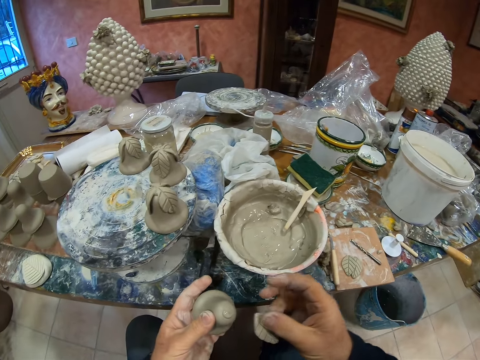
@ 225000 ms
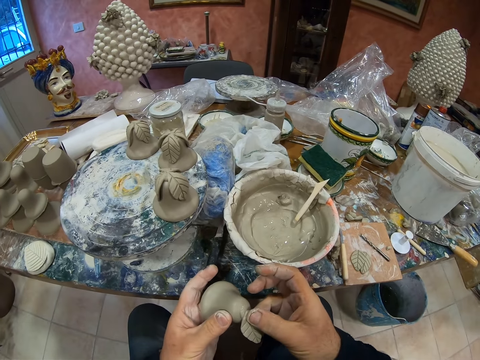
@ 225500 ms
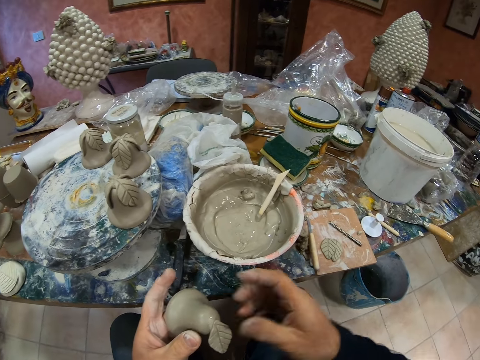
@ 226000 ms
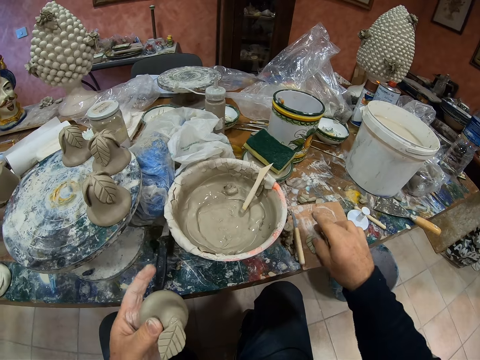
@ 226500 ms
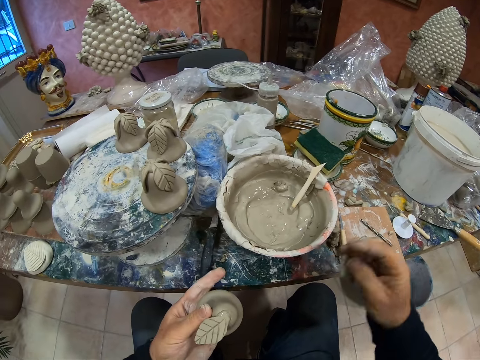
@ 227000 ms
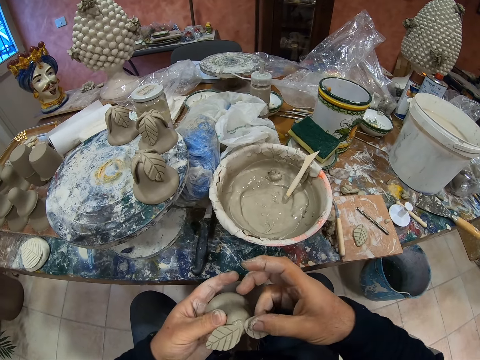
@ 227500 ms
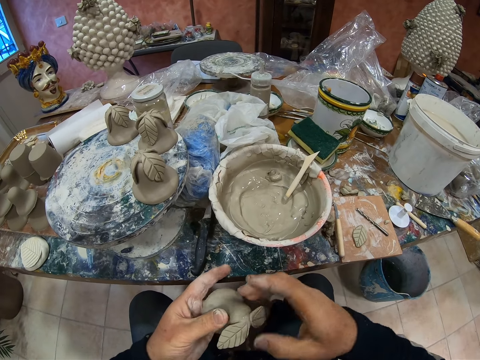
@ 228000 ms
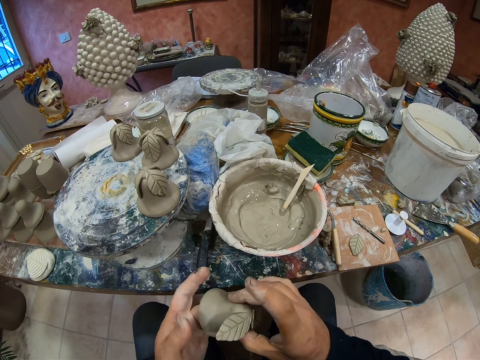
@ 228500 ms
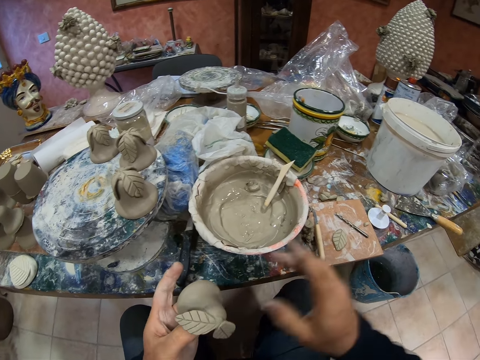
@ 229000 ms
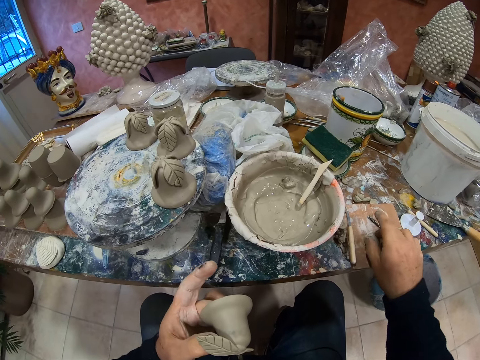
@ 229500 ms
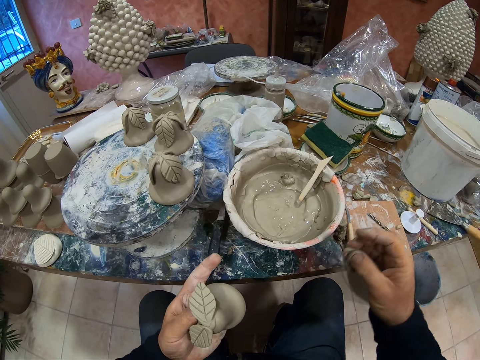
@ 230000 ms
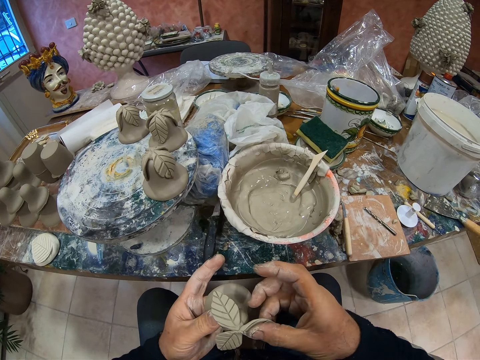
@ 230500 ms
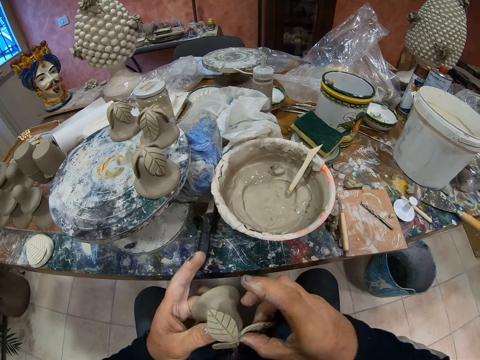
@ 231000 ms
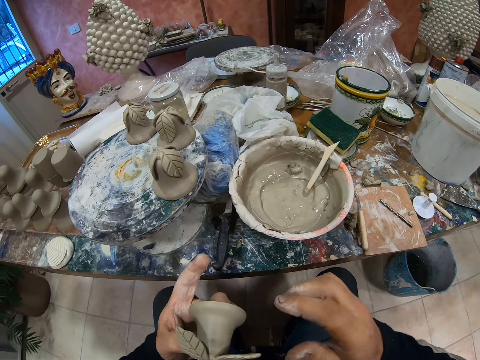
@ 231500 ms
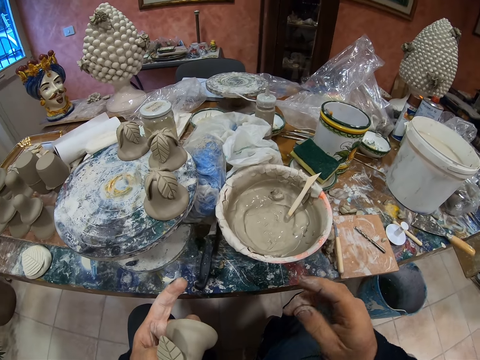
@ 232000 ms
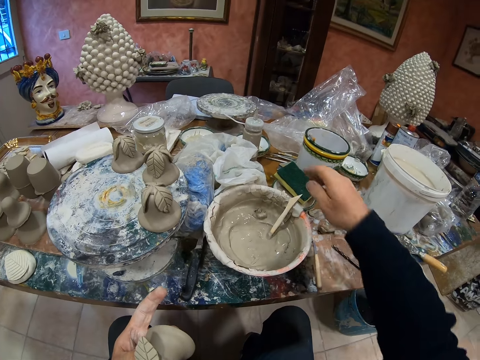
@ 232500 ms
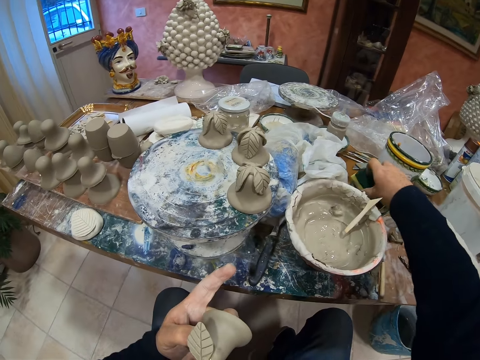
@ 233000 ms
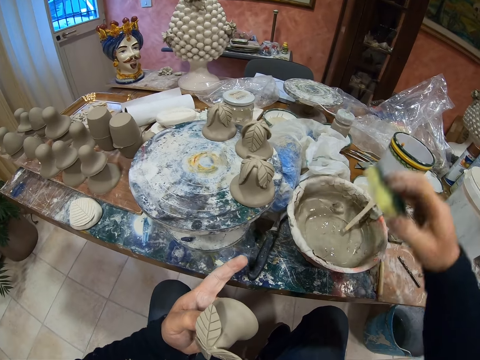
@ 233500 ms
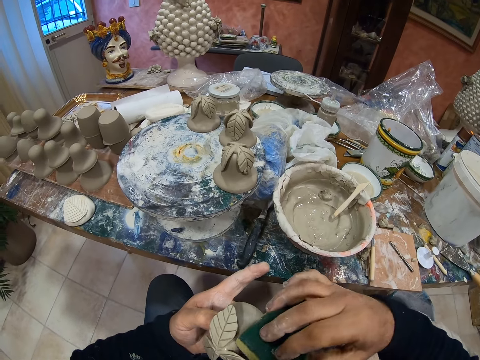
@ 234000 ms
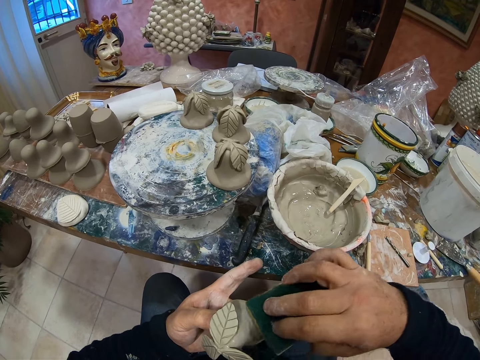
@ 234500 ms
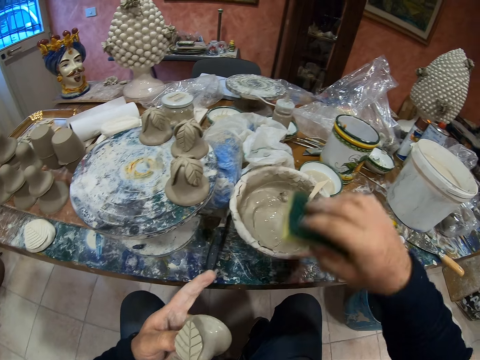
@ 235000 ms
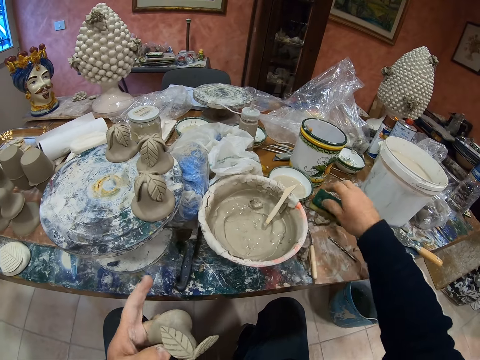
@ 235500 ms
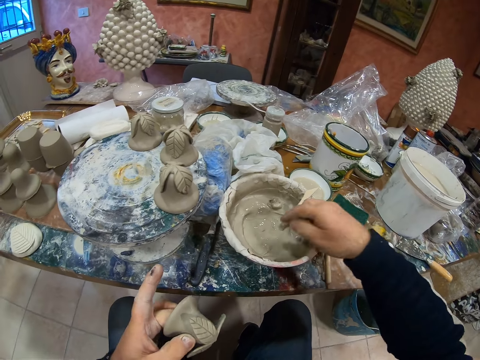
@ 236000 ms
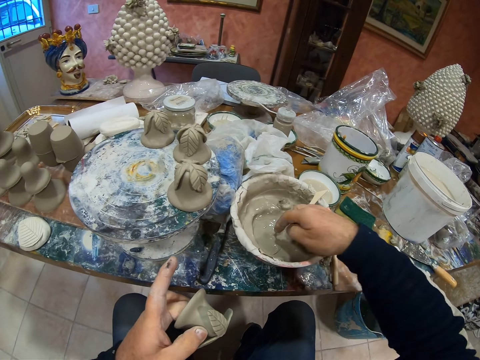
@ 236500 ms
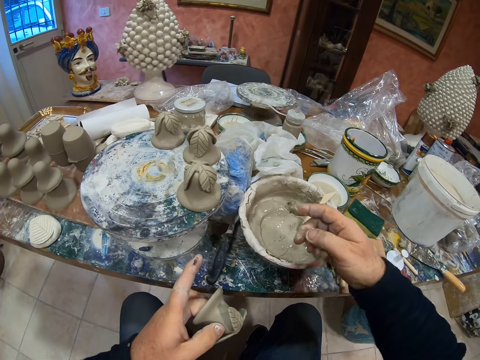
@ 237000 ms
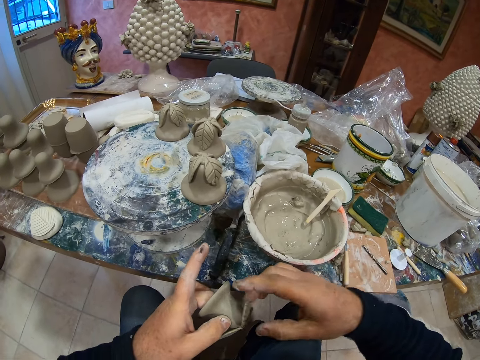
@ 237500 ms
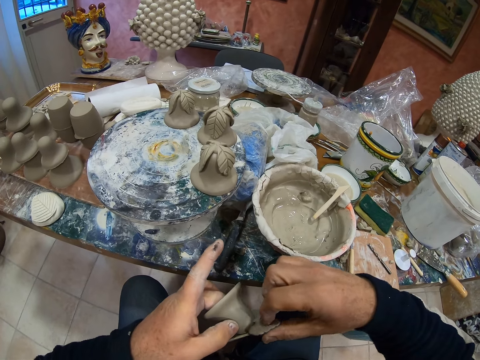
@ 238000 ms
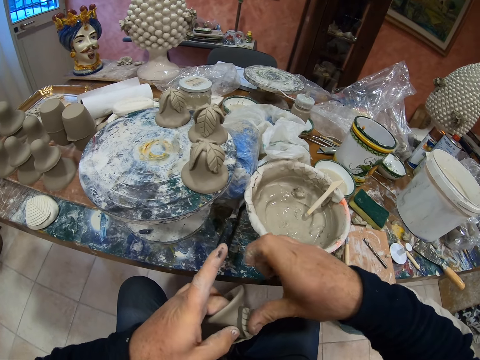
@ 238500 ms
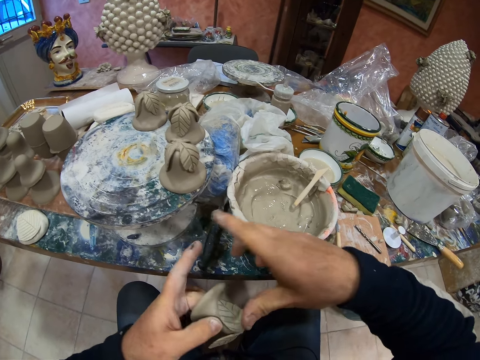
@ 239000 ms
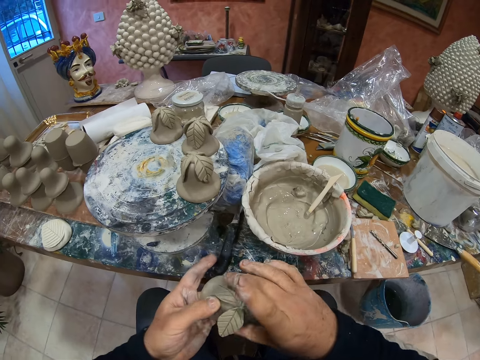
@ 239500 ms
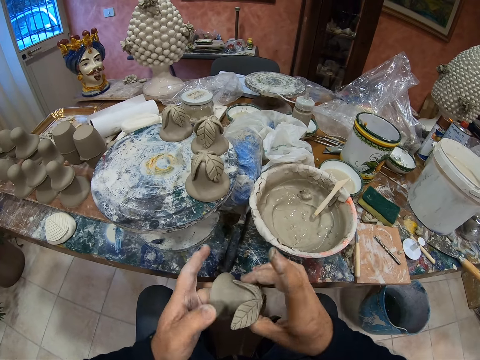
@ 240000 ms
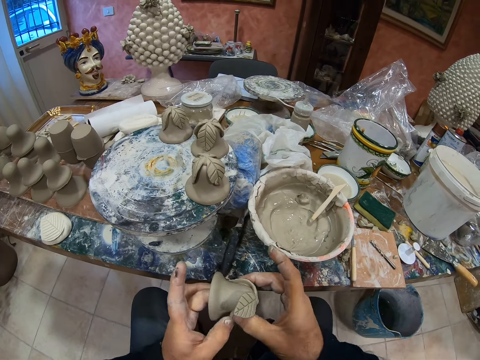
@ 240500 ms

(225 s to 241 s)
The camera wearer picks up clay. They fix the paste leaf on the statue. They pick up a brush. They wipe the statue with the sponge. They drop the brush. They apply ceramic glue on the pottery.

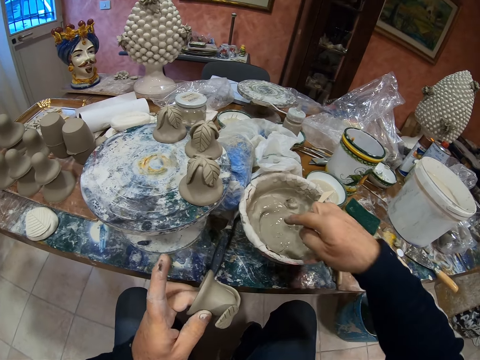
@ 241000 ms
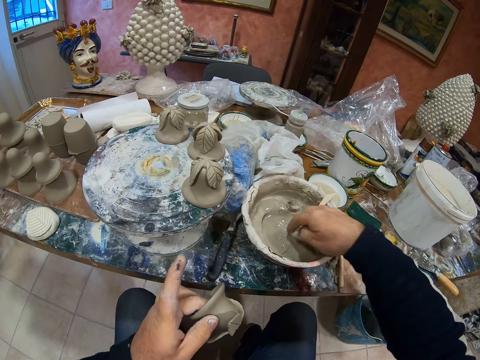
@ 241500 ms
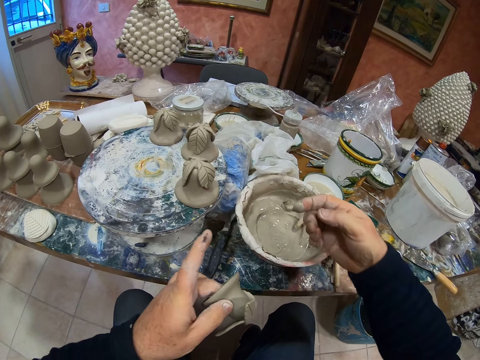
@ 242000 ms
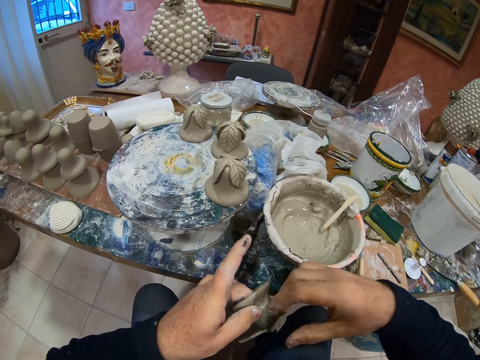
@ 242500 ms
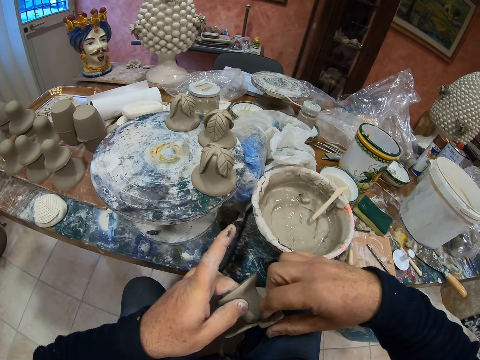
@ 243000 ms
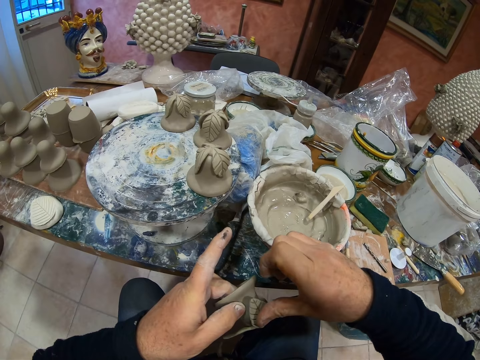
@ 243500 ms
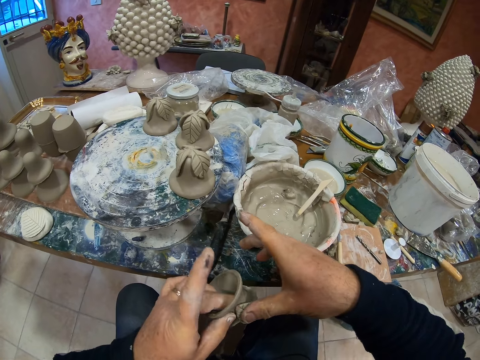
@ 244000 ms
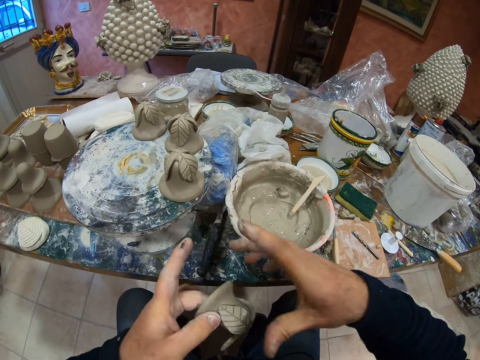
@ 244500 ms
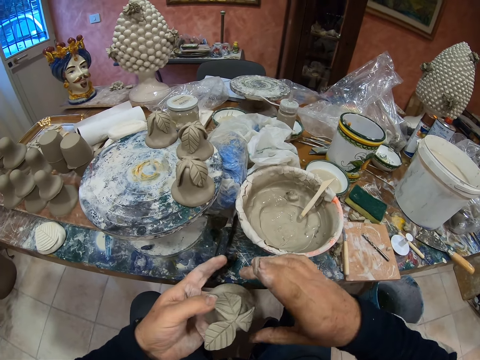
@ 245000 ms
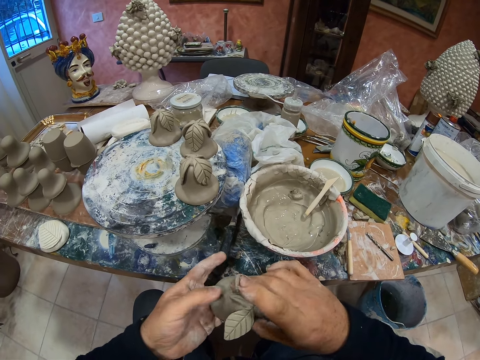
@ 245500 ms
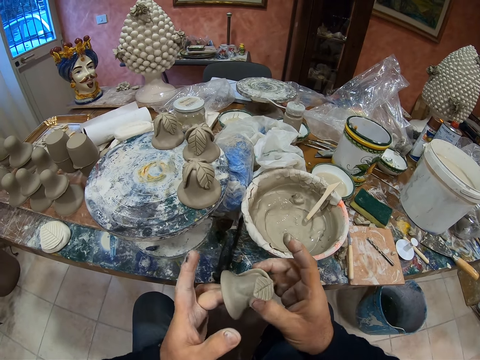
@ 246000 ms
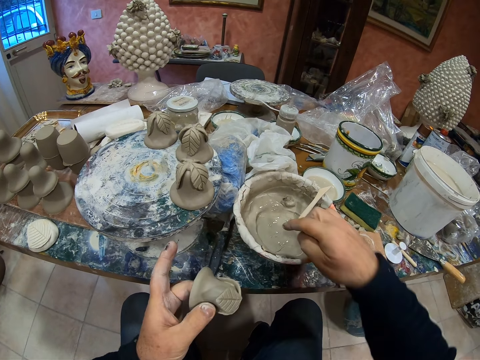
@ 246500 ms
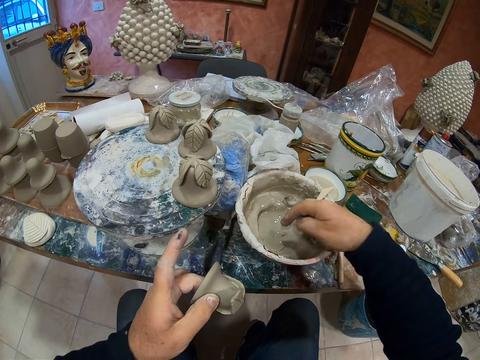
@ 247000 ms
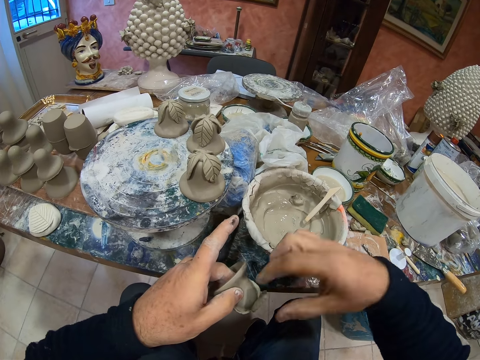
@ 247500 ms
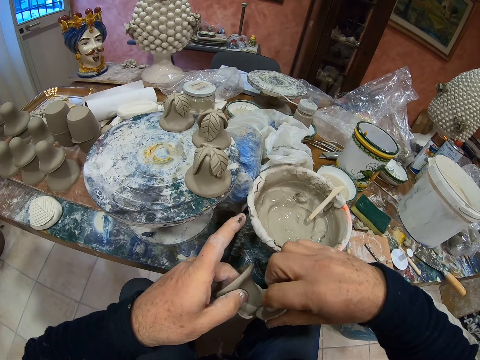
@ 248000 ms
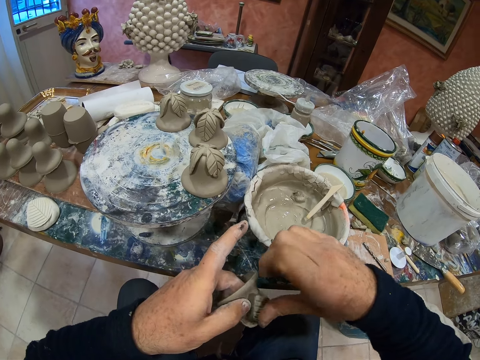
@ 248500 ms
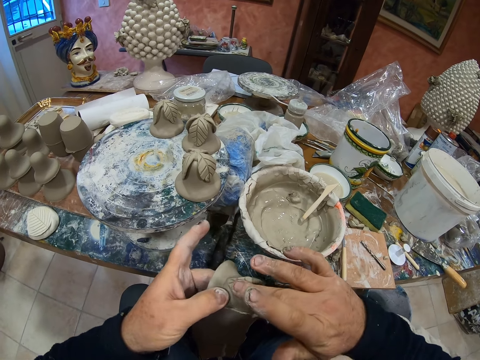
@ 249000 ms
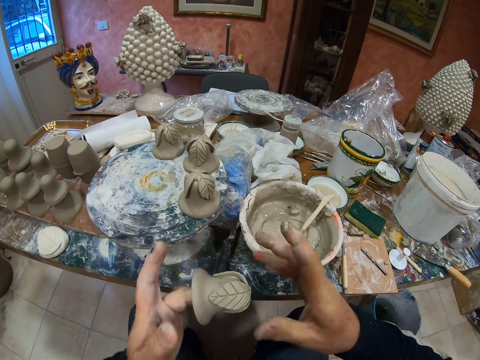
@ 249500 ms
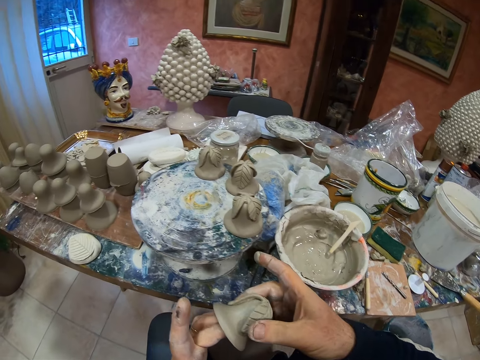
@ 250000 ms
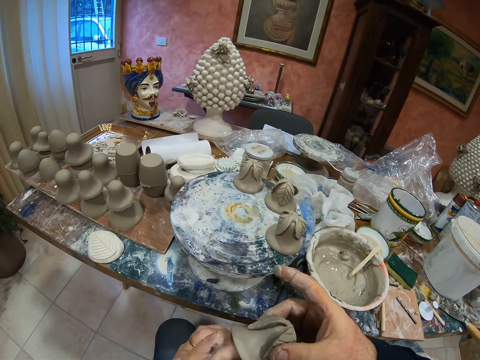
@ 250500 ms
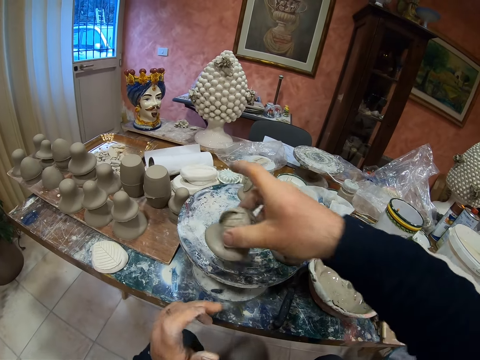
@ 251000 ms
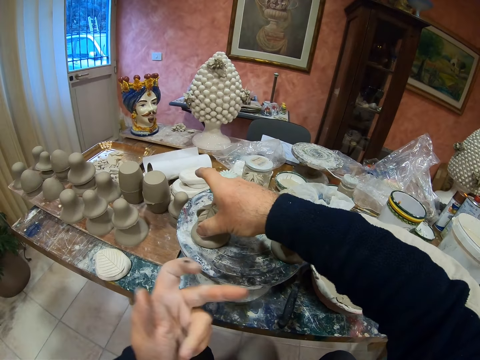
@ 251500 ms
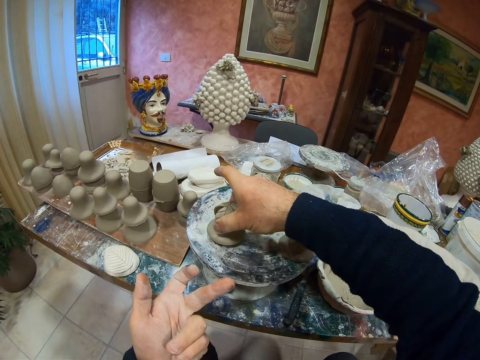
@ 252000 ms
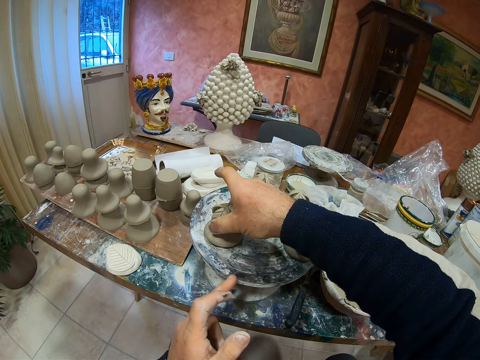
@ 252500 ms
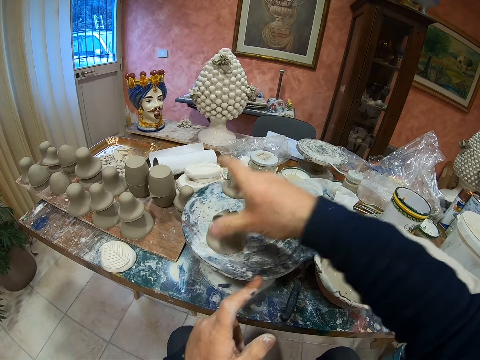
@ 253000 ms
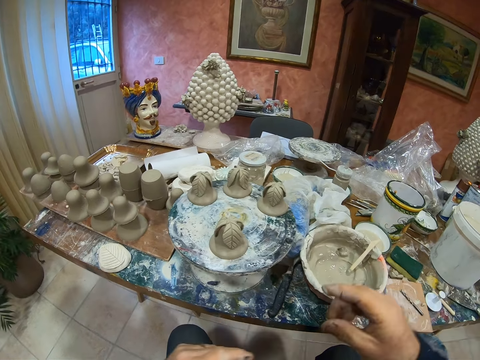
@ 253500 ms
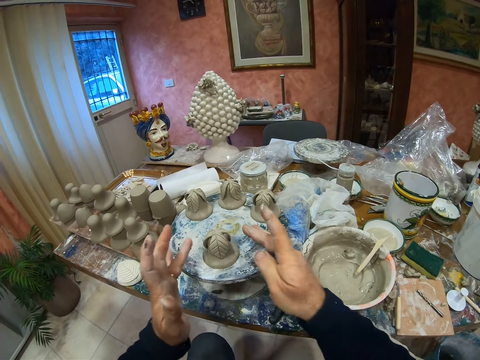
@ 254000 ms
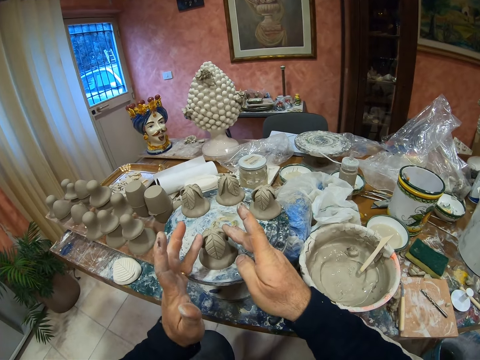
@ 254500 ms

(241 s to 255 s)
The camera wearer fixes the paste leaf on the statue. They drop the pottery.
